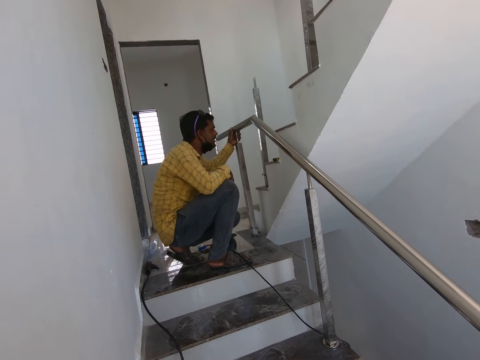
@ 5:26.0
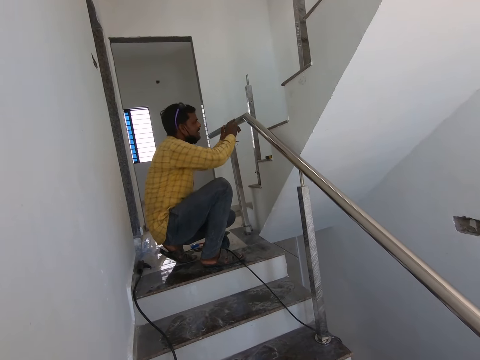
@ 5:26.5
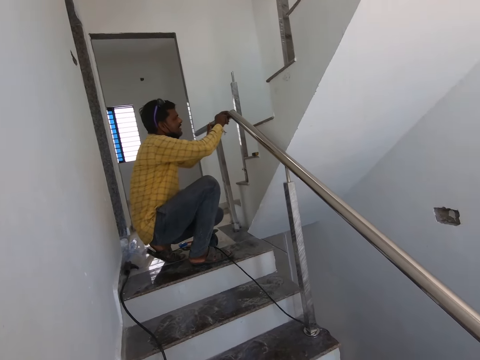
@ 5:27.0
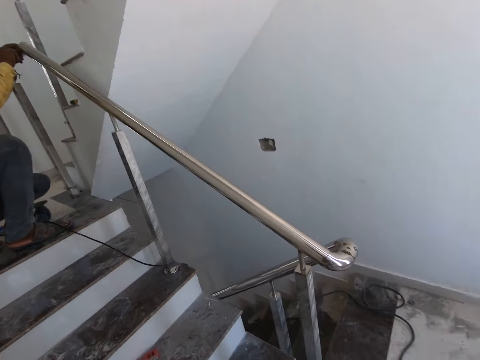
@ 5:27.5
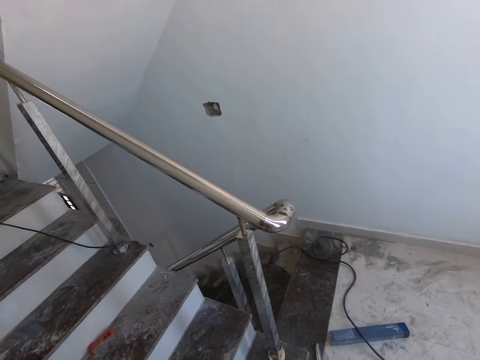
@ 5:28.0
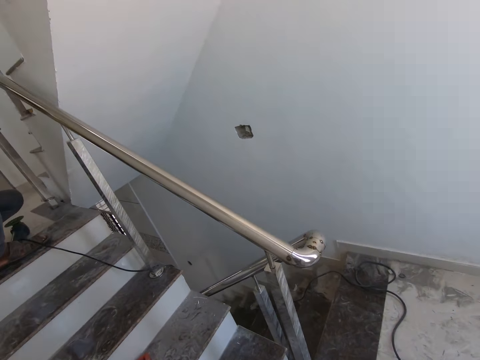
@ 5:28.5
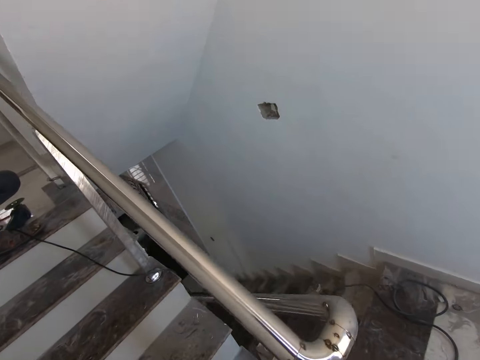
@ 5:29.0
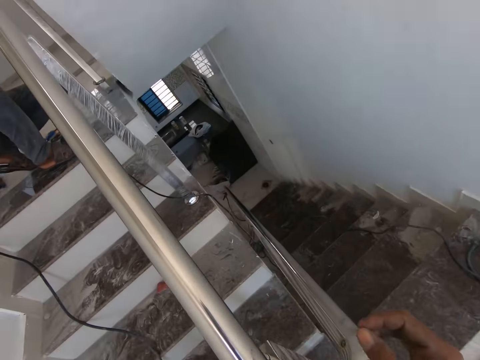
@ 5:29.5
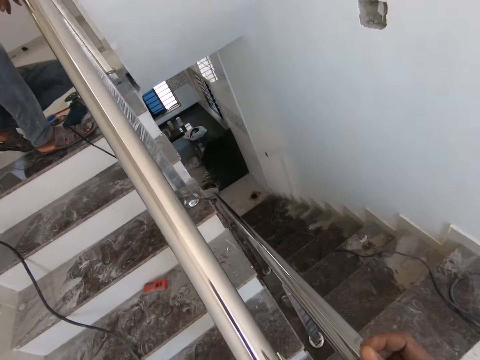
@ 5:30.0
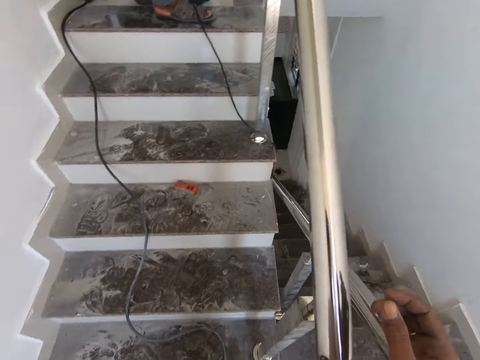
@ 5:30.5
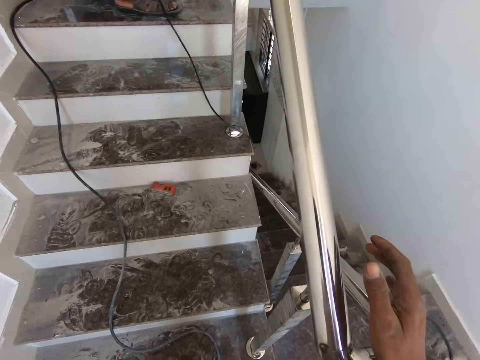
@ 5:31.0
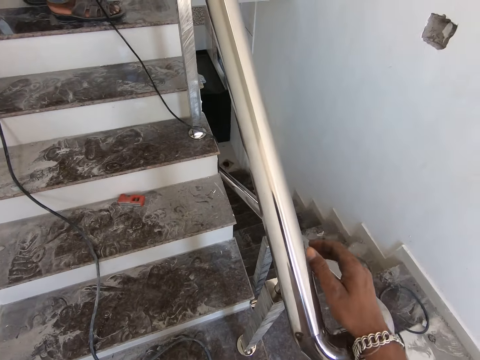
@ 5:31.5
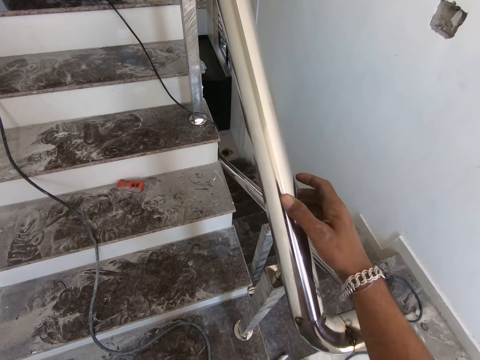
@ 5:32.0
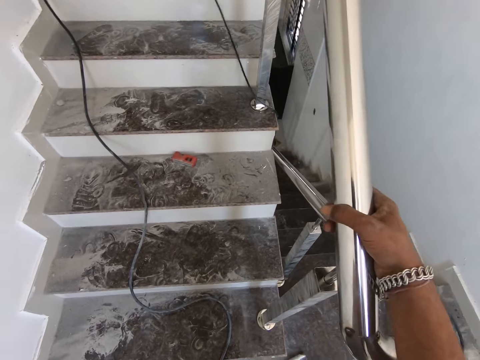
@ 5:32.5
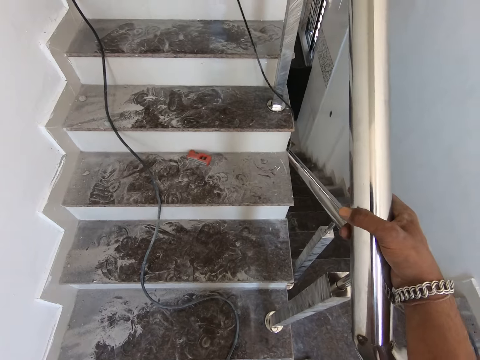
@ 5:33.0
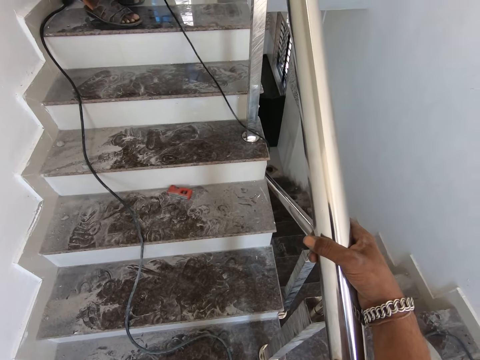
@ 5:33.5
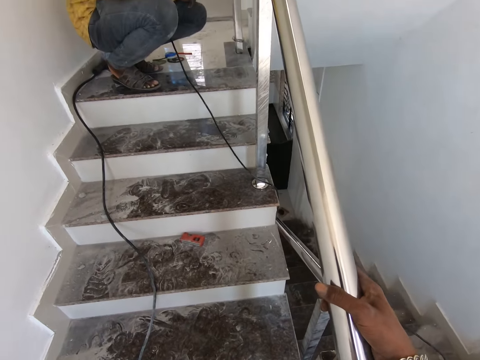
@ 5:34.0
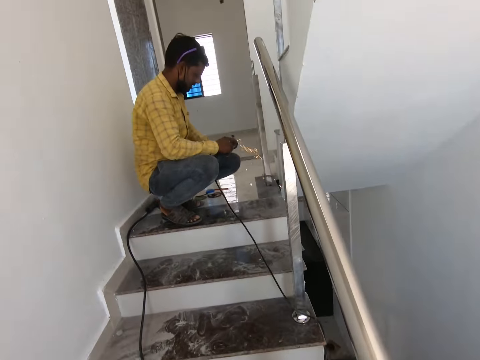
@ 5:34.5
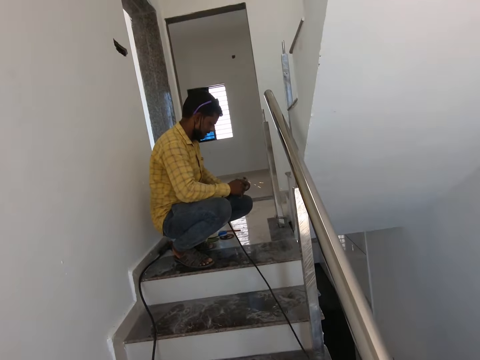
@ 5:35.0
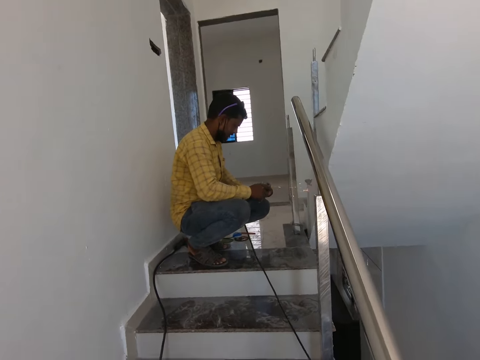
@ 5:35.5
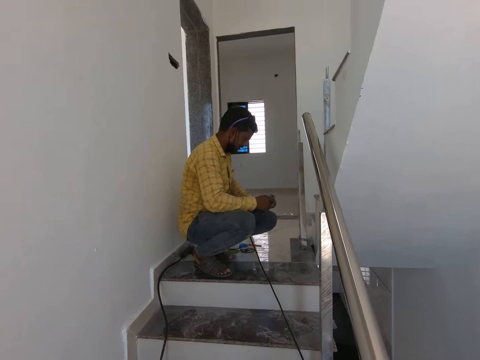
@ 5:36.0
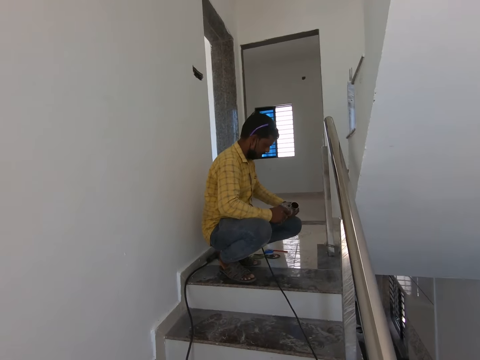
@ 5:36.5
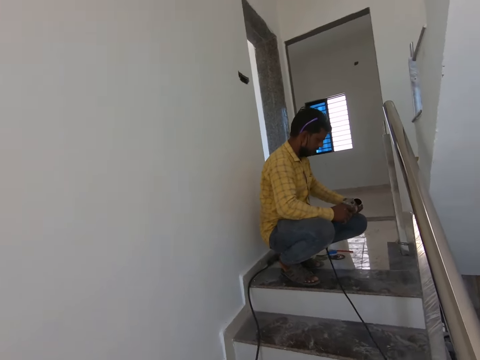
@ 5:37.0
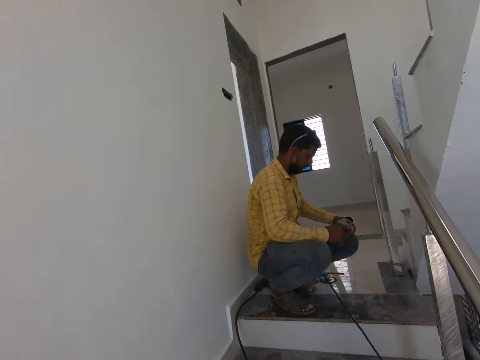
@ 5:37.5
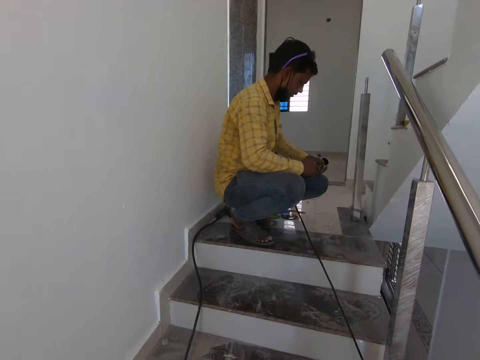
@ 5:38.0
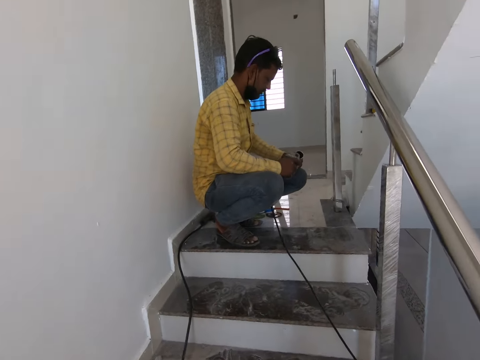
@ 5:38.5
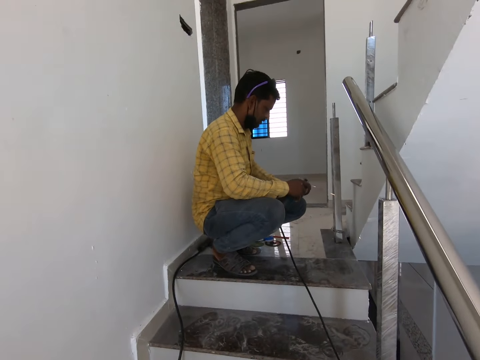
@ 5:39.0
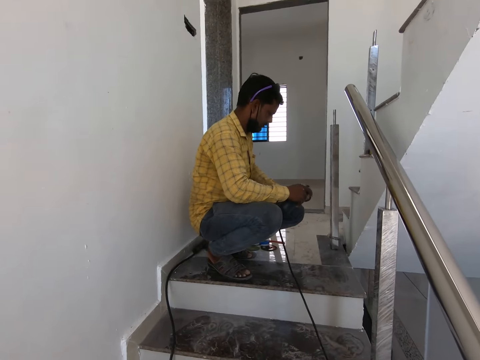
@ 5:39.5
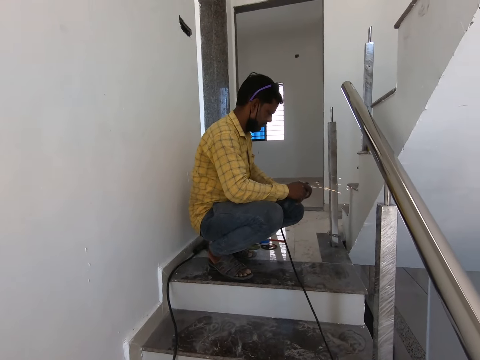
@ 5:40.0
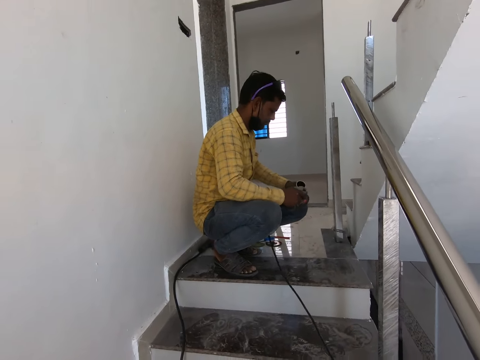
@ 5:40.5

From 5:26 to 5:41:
The person stares in the room. The camera wearer holds a stair rail. The person holds metal with the right and grinds a metal pipe with a metal grinder. The camera wearer fixes the welding machine.

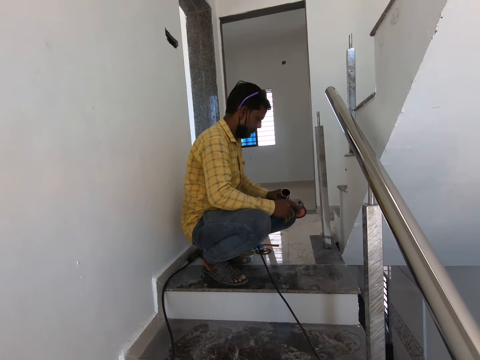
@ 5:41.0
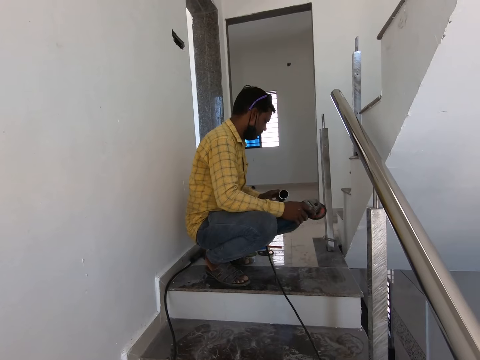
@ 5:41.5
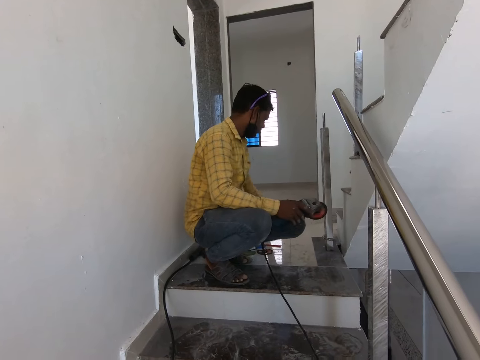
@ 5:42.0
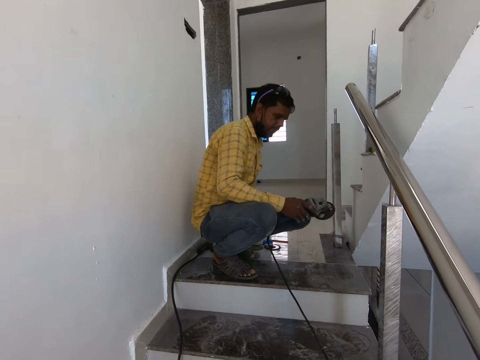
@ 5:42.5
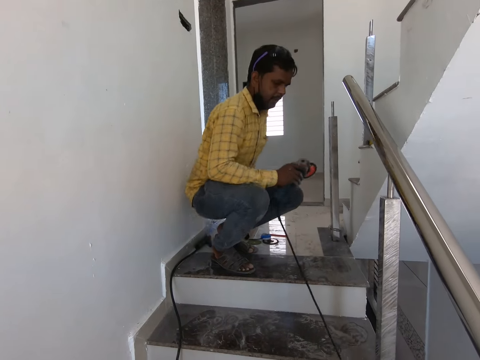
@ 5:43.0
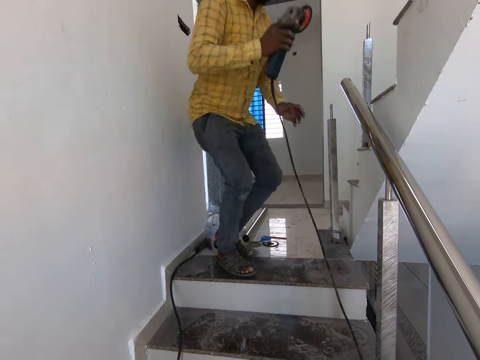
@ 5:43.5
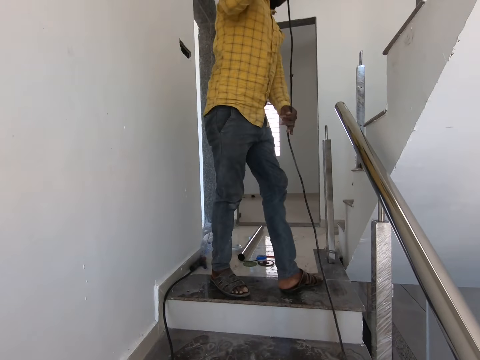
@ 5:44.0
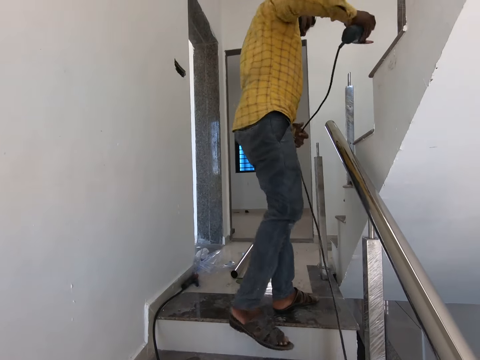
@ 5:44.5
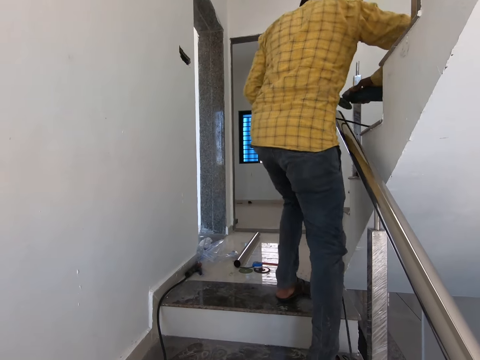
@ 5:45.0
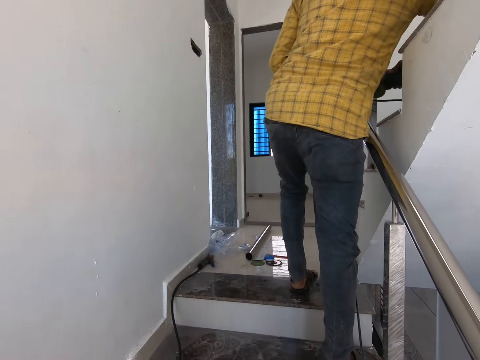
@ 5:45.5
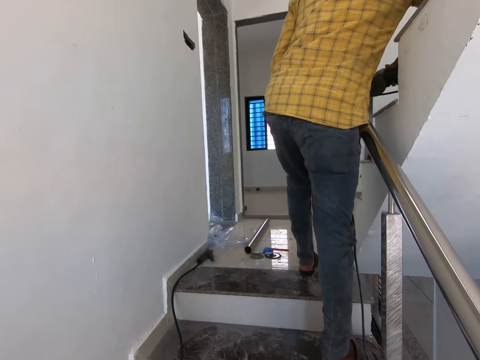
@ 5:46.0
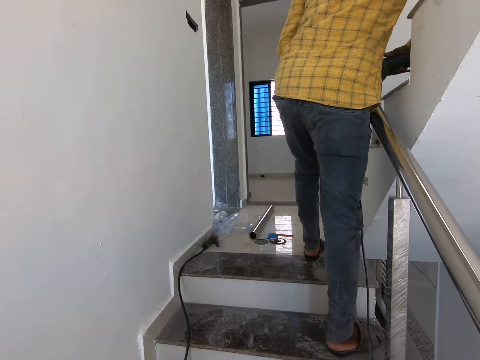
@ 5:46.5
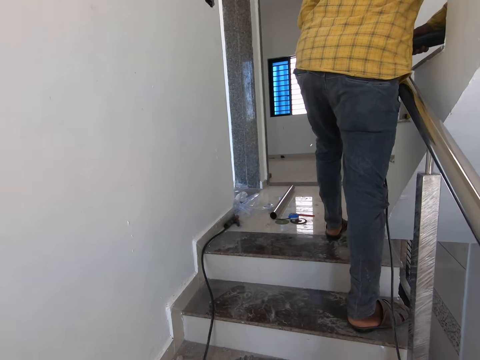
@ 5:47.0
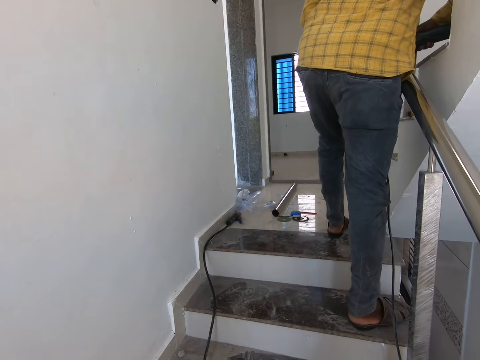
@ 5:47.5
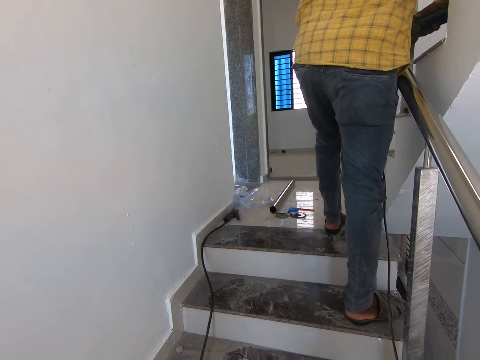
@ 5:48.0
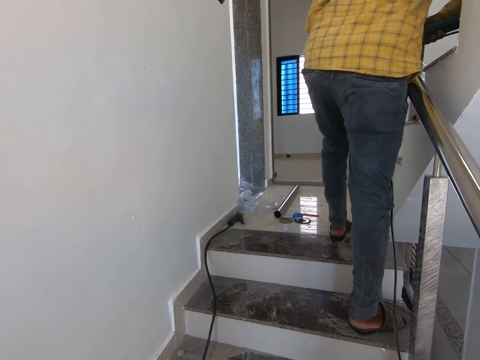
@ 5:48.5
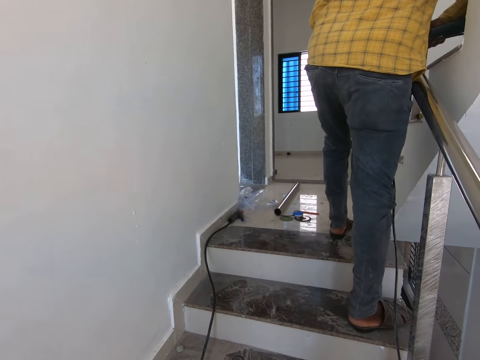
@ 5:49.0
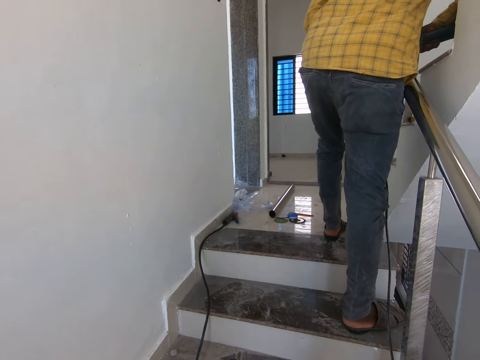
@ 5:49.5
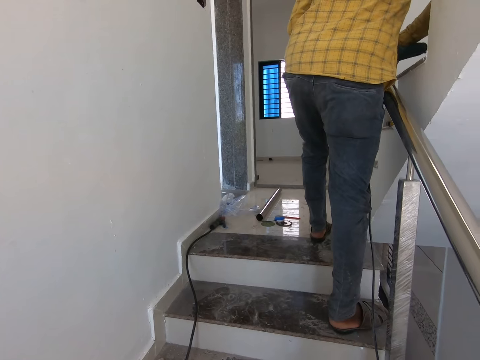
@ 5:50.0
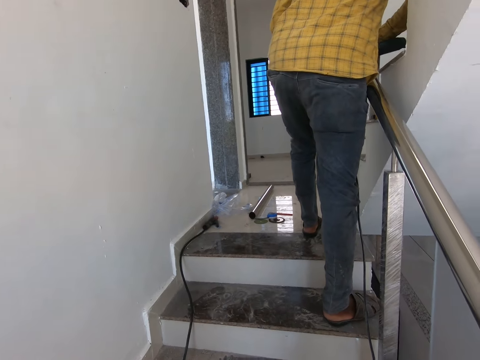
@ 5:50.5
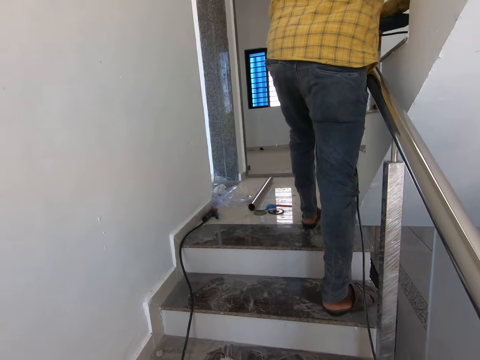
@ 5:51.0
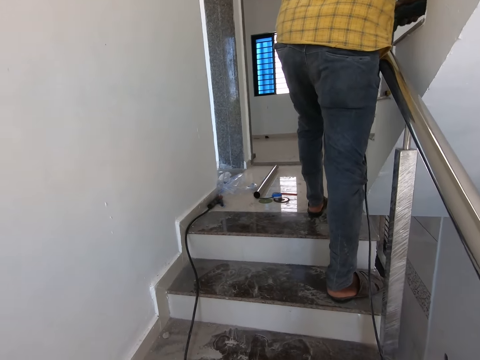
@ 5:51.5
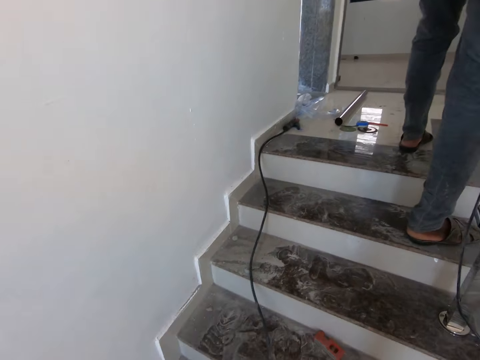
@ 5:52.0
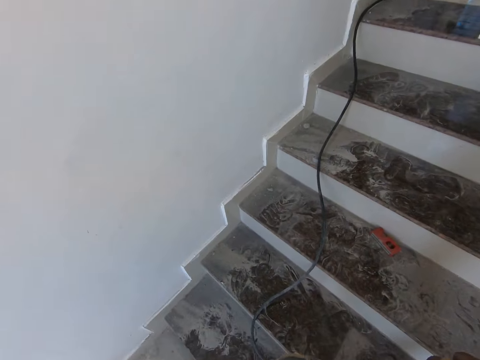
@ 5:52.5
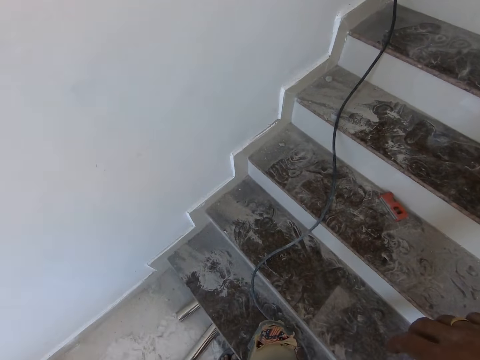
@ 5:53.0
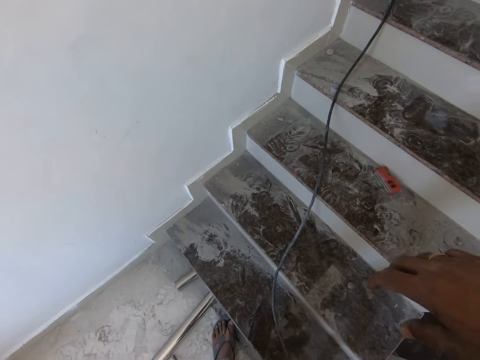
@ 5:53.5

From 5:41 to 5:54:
The person stands up. The camera wearer stands up with the welding machine. They weld the metal with the welding machine. The person grinds the stair rail with the metal grinder.
